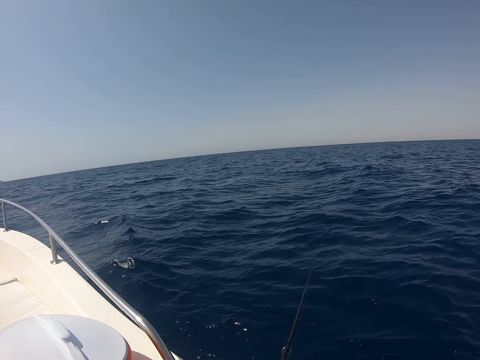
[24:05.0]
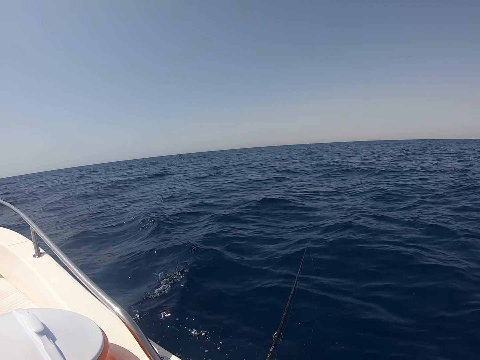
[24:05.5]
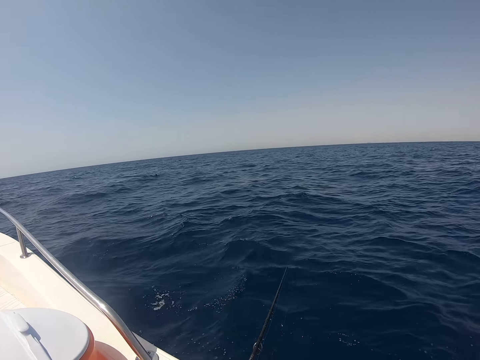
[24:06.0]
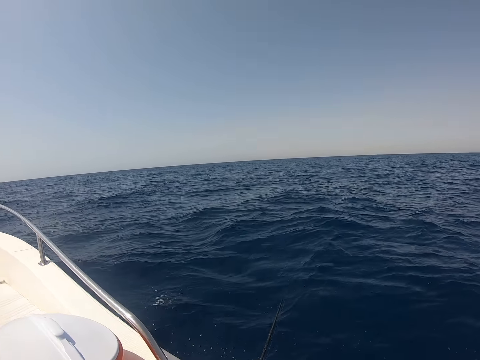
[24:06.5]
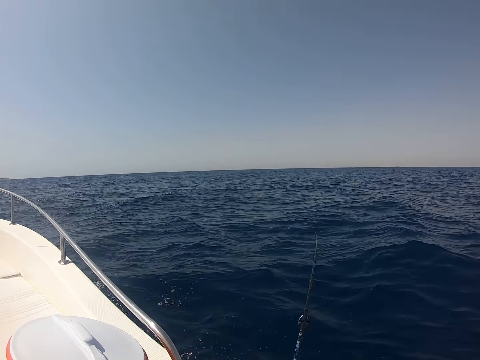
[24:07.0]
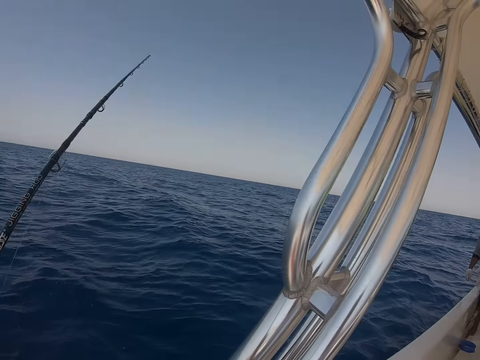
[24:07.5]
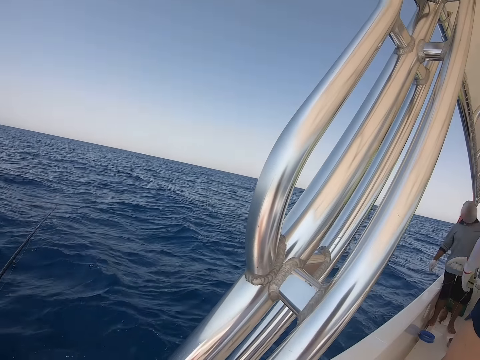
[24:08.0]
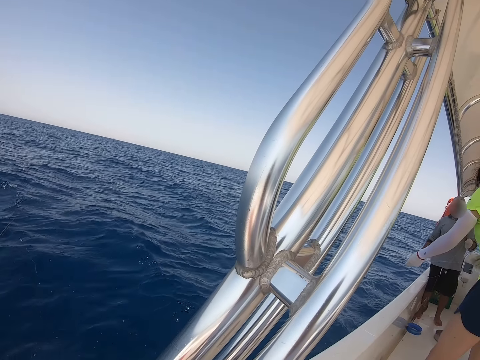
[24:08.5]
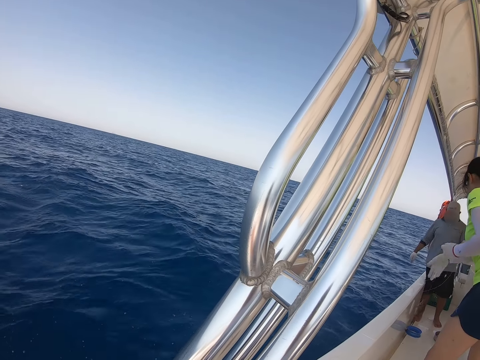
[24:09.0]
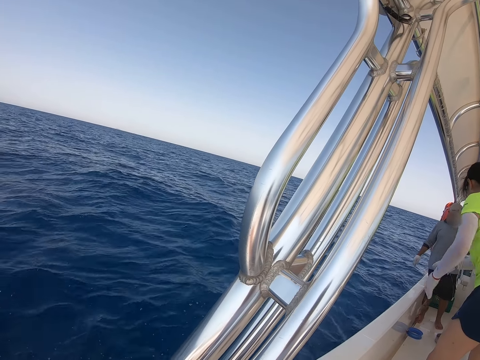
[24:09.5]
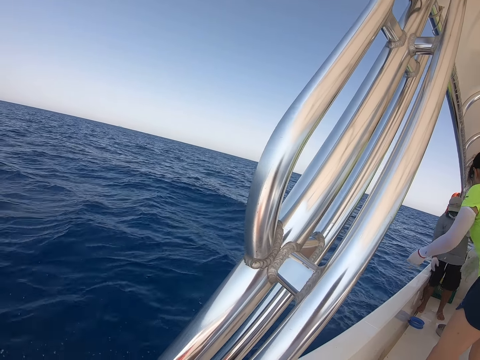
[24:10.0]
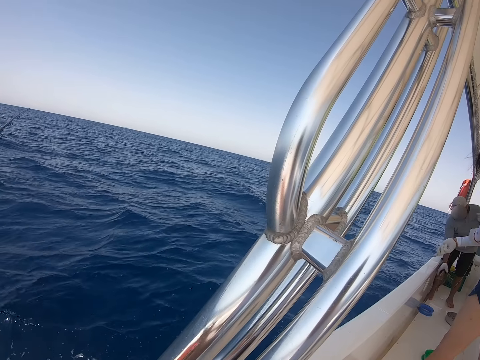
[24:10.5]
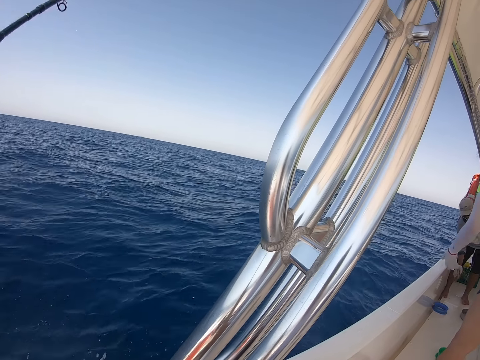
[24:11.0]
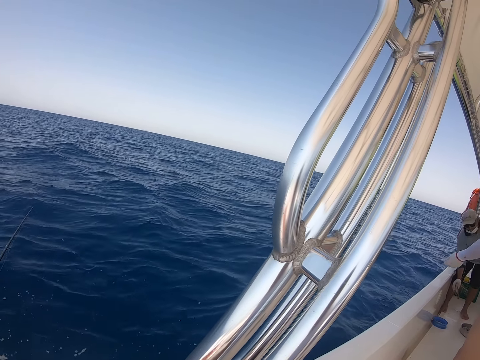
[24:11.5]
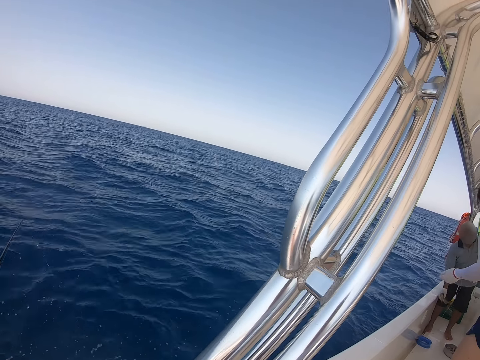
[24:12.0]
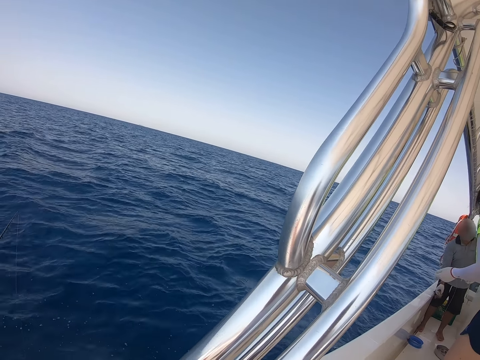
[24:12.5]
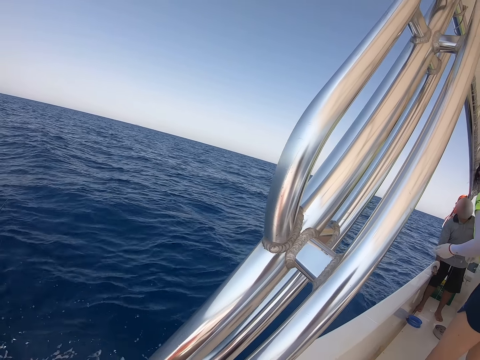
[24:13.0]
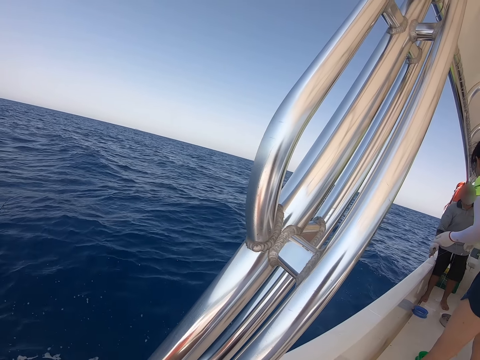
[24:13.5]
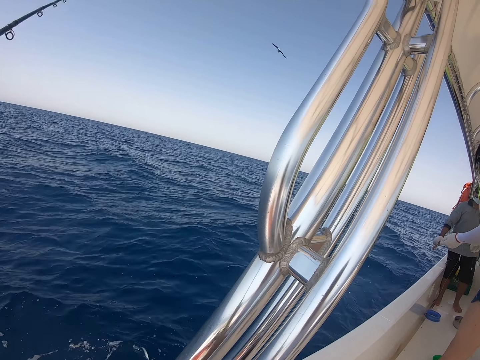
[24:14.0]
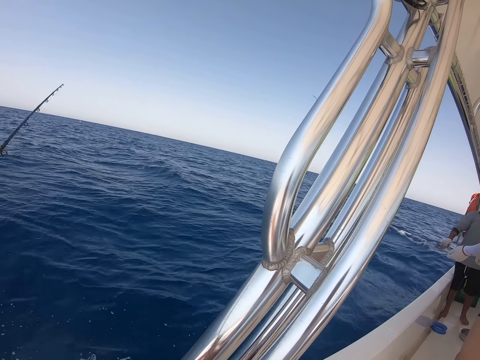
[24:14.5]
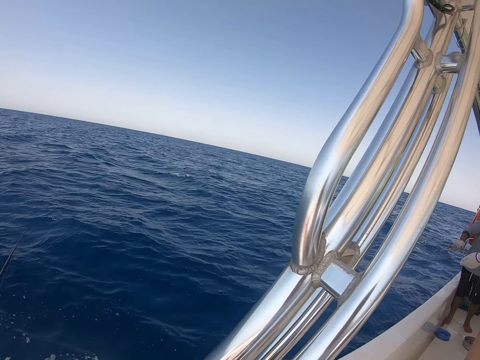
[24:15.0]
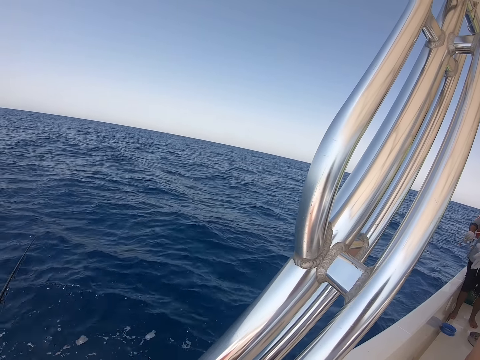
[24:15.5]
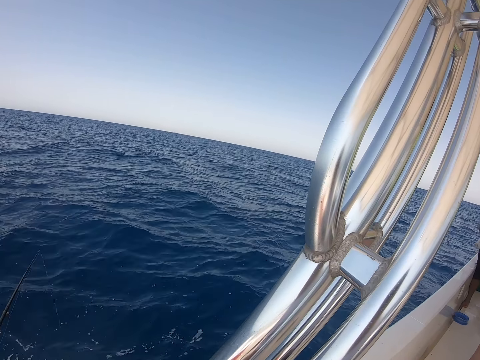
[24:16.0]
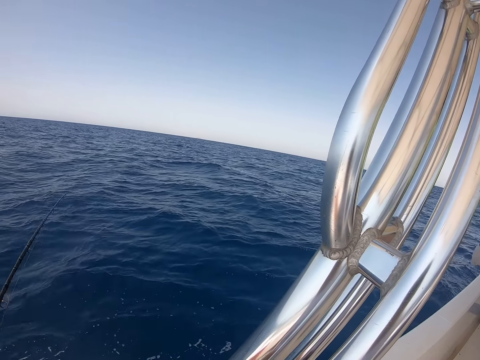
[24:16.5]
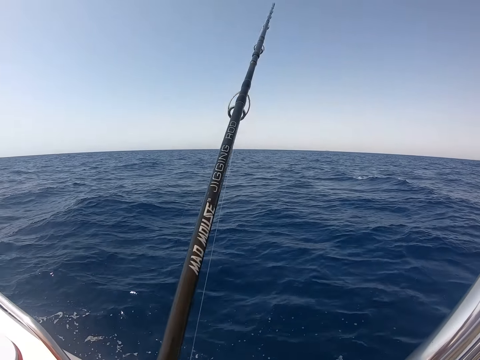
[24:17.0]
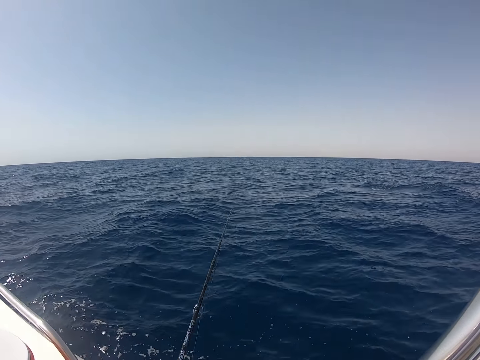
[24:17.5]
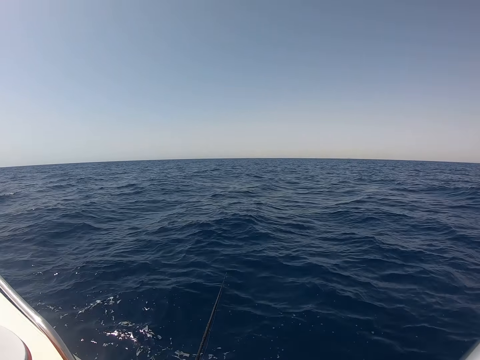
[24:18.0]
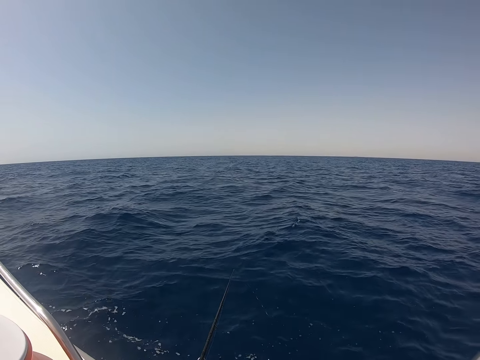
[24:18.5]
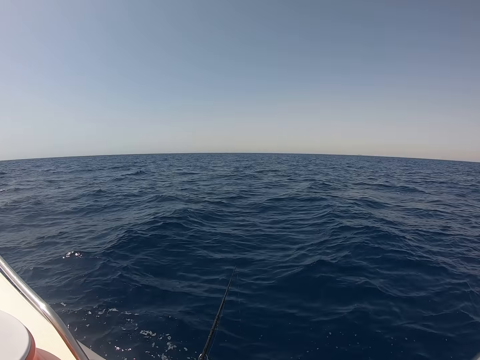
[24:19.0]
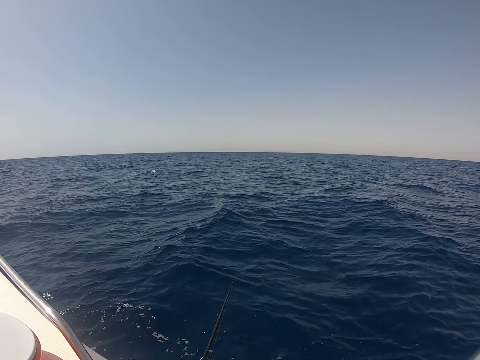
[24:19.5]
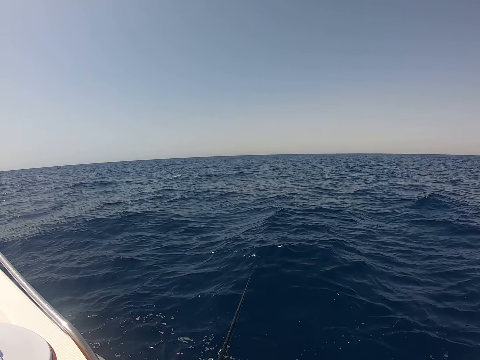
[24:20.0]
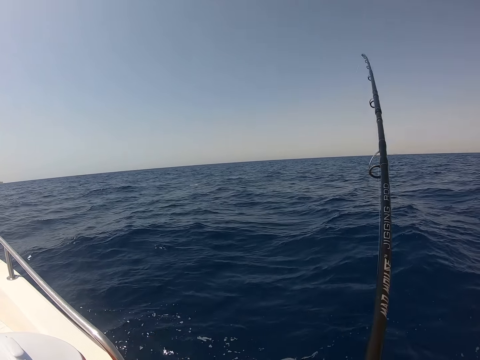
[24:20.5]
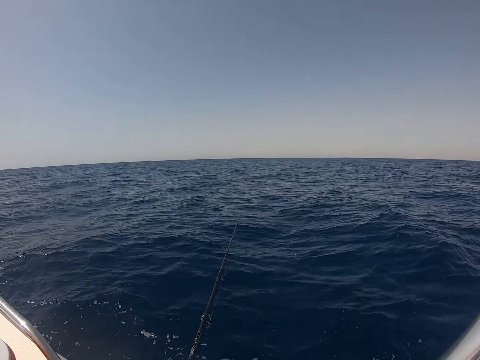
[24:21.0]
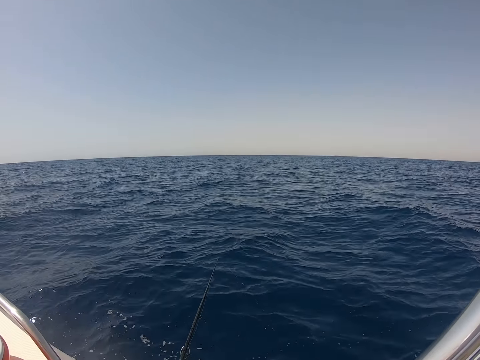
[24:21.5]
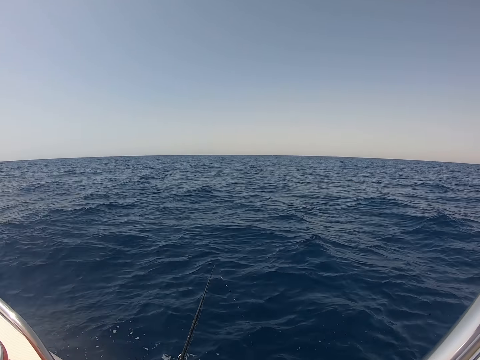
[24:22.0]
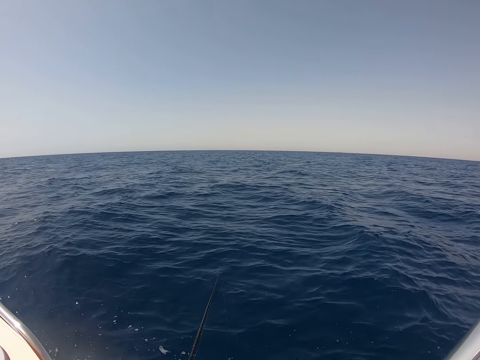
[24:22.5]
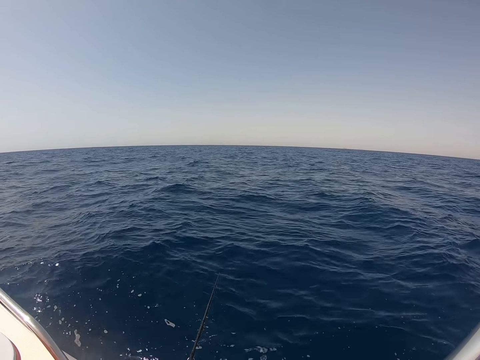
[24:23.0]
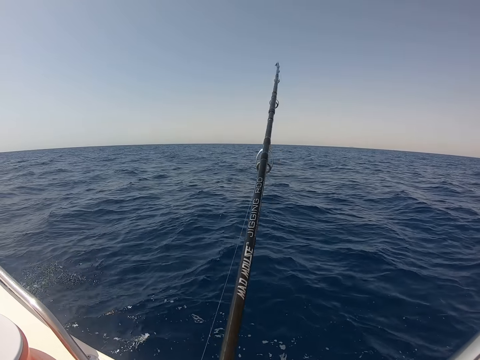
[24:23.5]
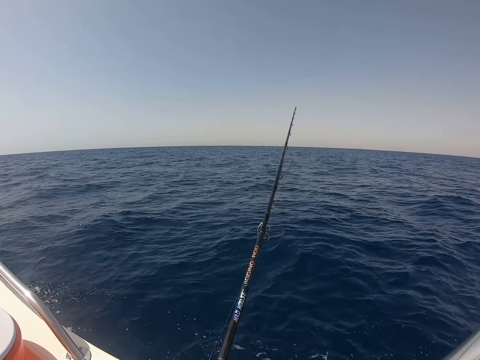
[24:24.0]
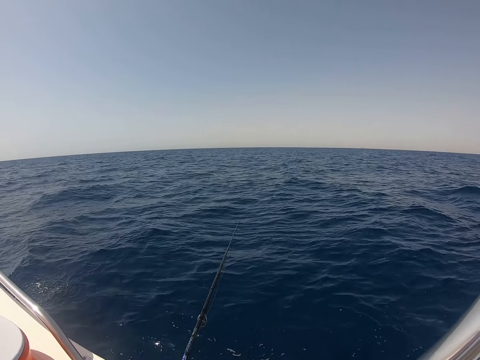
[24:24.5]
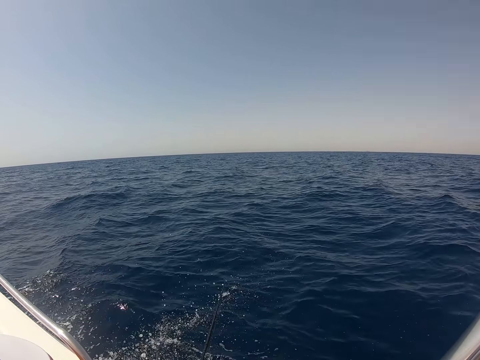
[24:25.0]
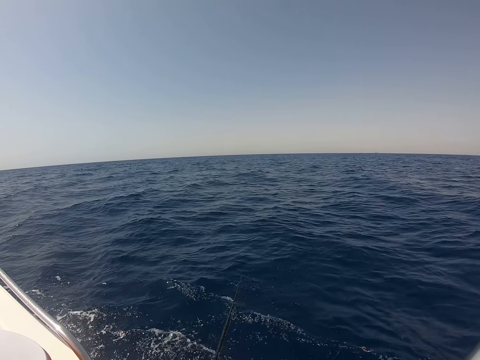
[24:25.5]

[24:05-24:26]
The camera wearer puts the rod back to the water. A person pulls the rope from the ocean. Another man holds the fish. The camera wearer fishes in the ocean with a fishing rod. They play with the fishing rod.

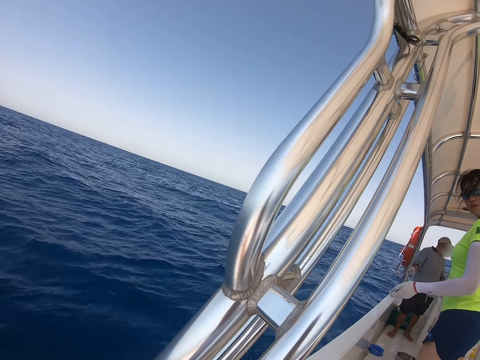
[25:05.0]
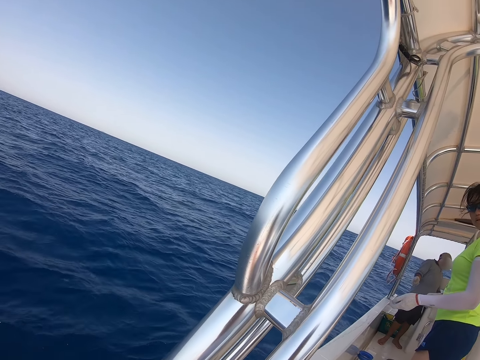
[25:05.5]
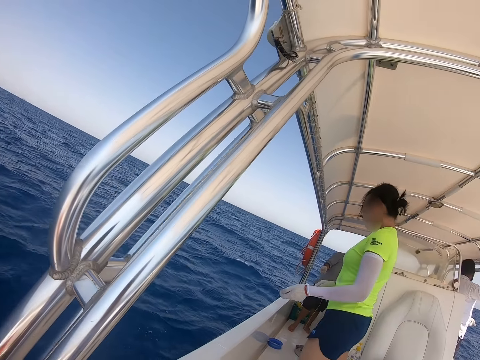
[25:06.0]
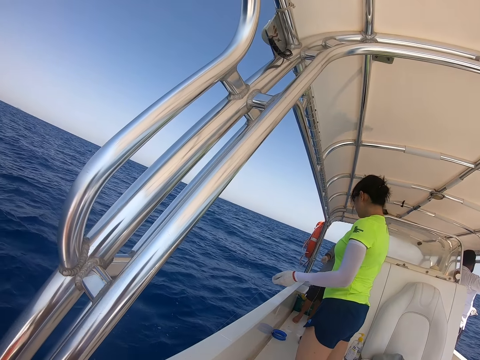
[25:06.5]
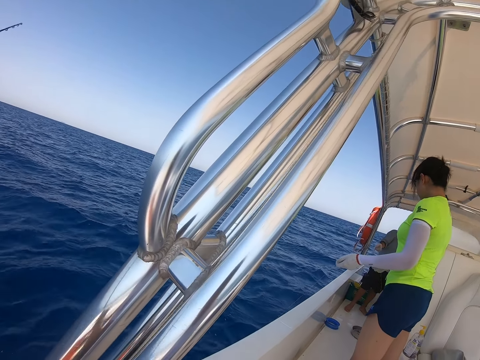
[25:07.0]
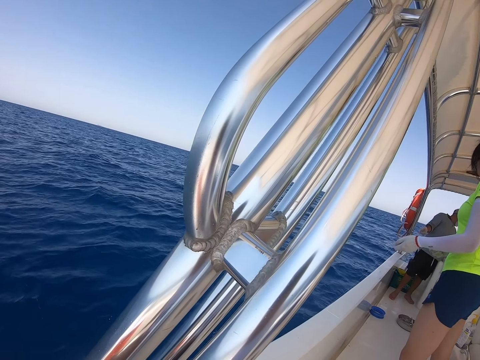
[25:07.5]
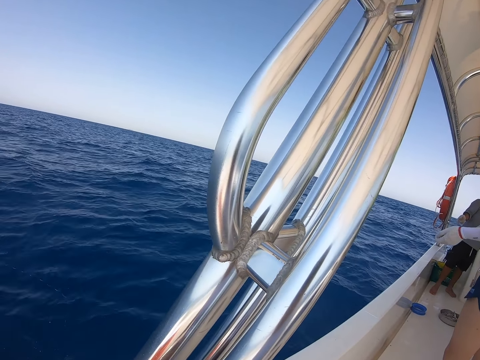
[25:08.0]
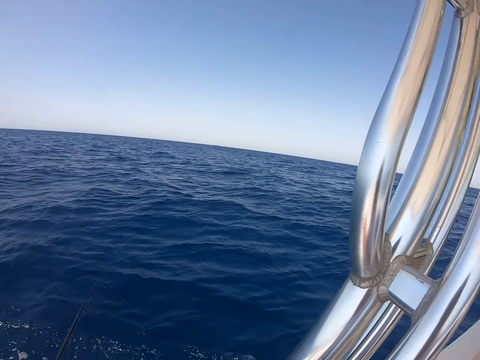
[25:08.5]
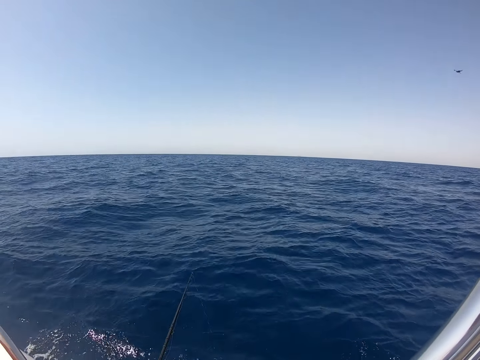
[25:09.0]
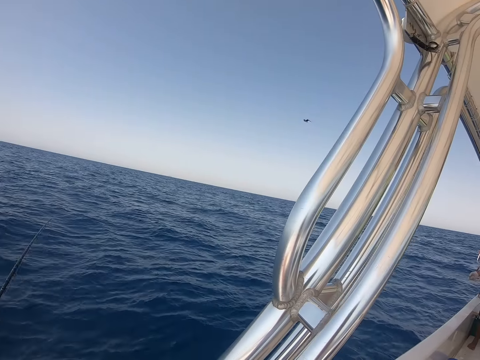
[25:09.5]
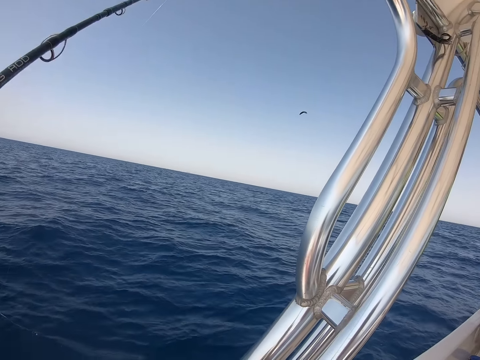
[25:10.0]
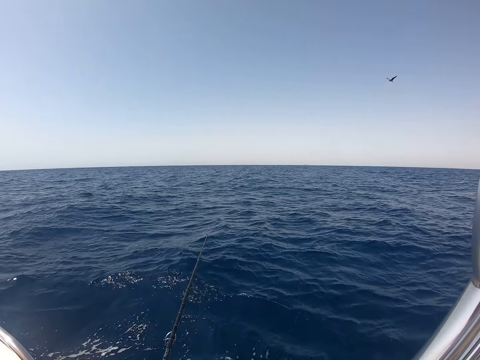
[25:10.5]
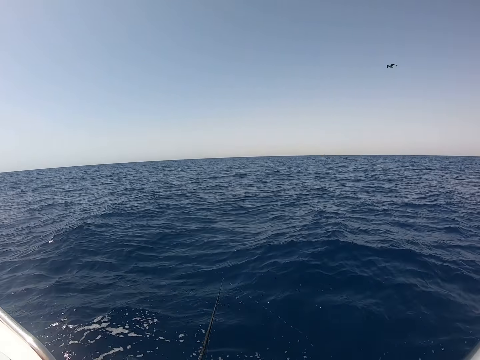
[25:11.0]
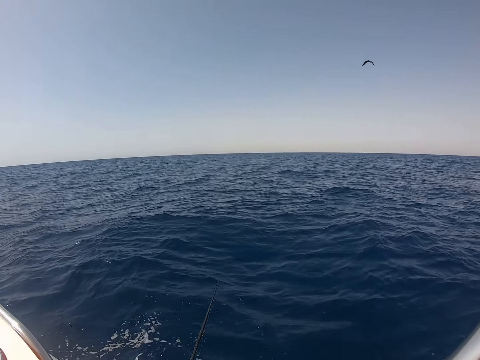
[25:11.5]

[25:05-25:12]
The camera wearer stares at a man. The man looks at the ocean. The camera wearer fishes in the ocean with a fishing rod. They play with the fishing rod.
